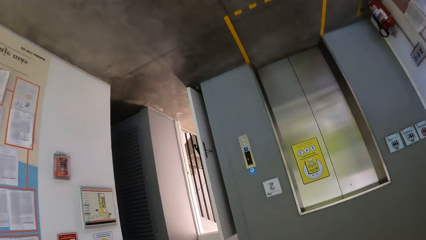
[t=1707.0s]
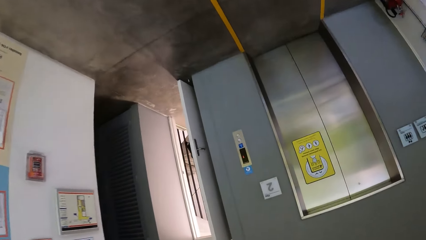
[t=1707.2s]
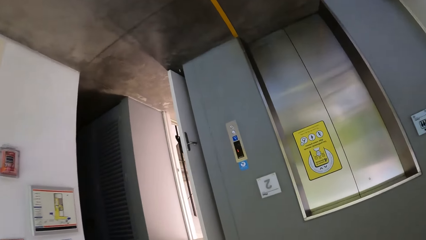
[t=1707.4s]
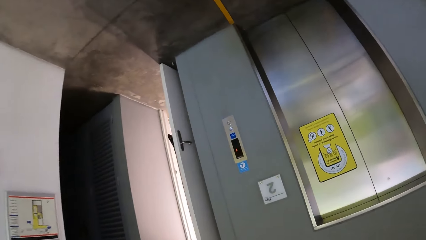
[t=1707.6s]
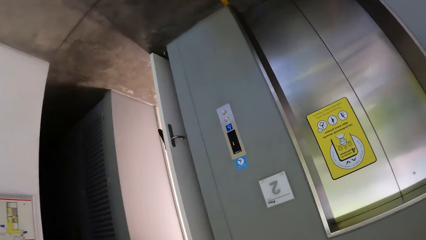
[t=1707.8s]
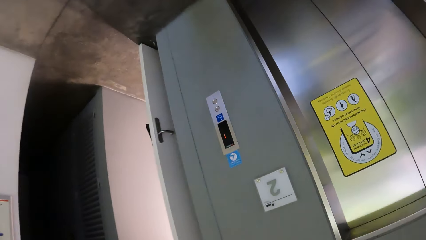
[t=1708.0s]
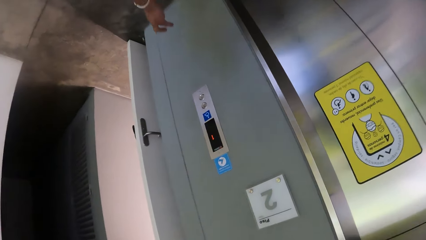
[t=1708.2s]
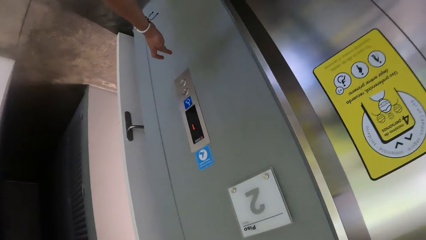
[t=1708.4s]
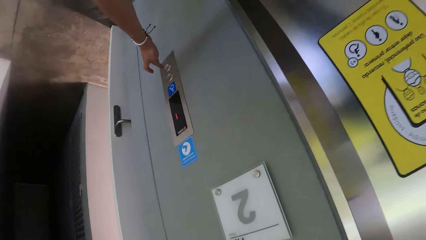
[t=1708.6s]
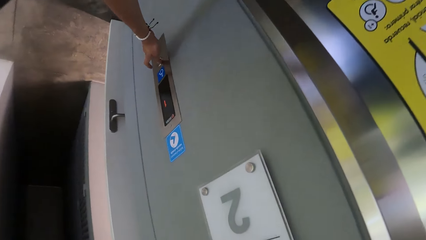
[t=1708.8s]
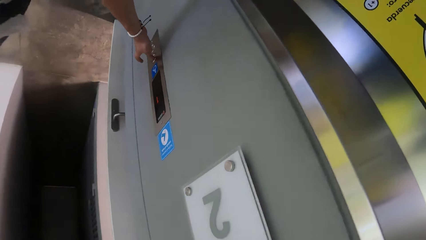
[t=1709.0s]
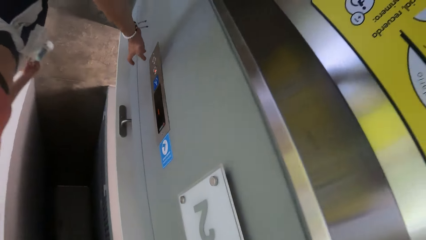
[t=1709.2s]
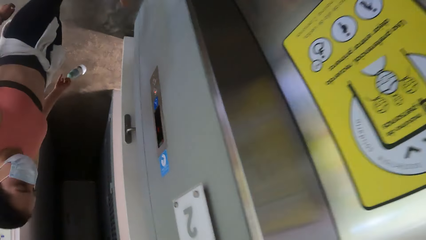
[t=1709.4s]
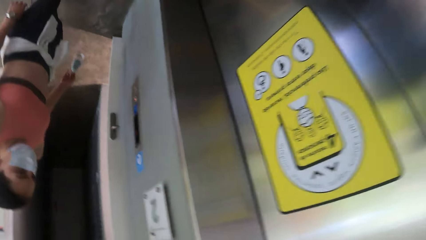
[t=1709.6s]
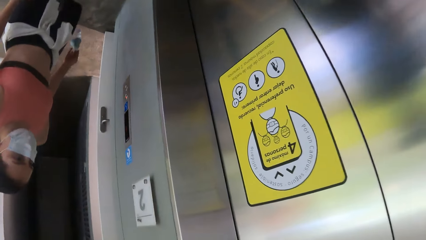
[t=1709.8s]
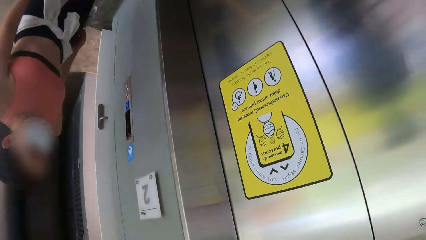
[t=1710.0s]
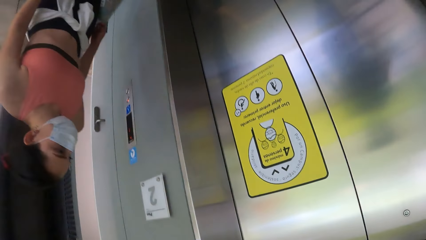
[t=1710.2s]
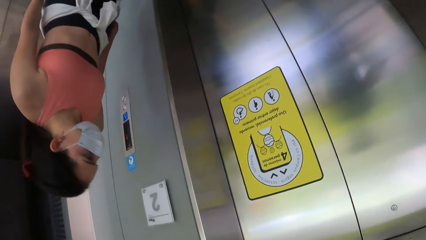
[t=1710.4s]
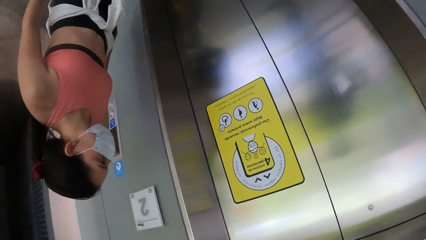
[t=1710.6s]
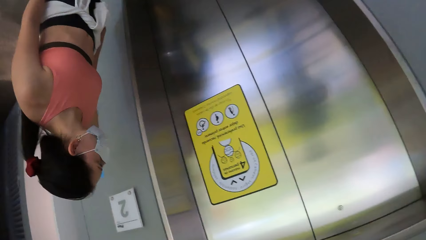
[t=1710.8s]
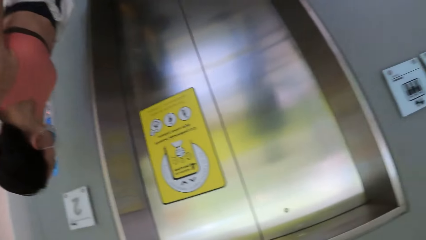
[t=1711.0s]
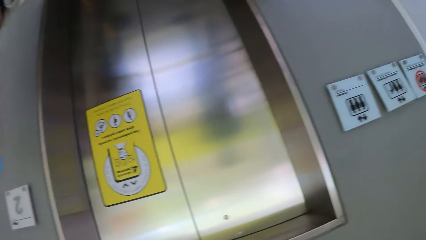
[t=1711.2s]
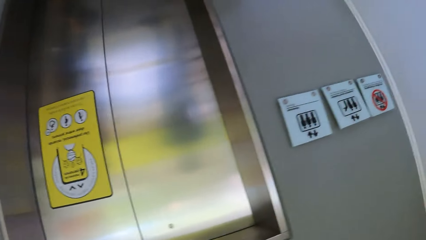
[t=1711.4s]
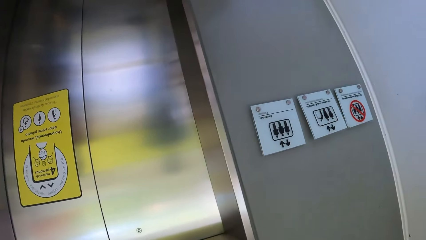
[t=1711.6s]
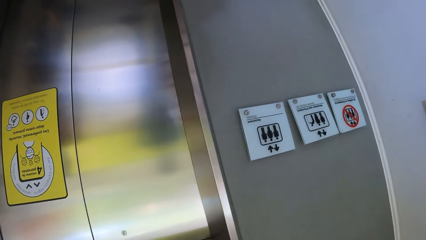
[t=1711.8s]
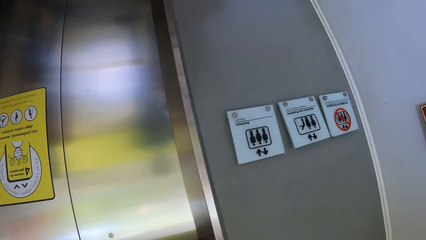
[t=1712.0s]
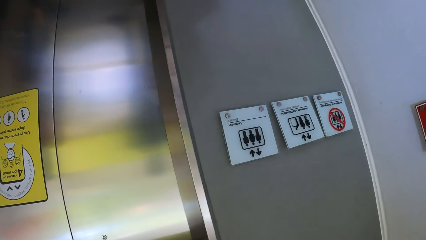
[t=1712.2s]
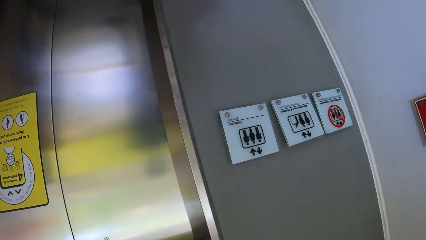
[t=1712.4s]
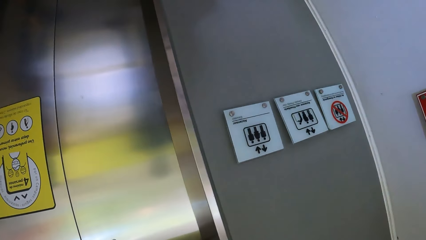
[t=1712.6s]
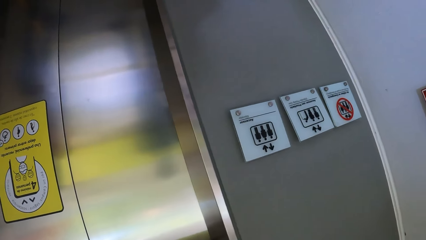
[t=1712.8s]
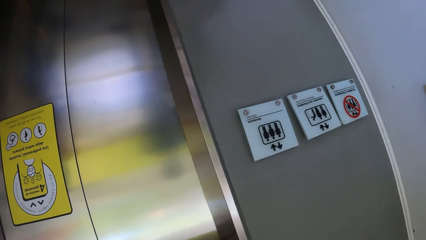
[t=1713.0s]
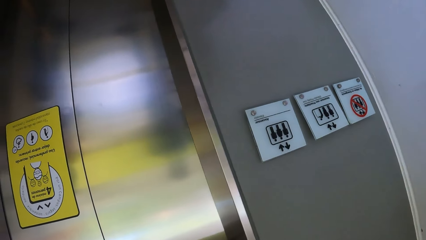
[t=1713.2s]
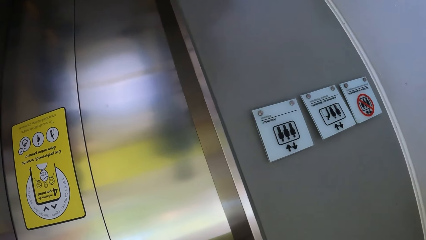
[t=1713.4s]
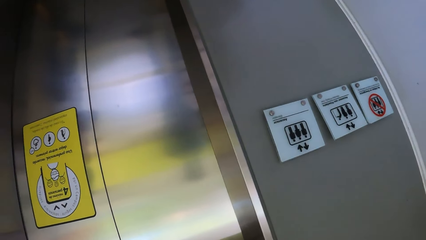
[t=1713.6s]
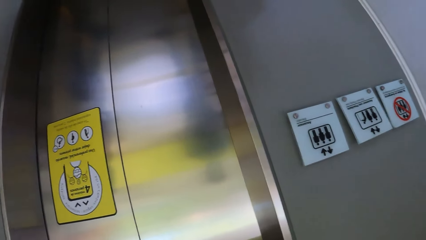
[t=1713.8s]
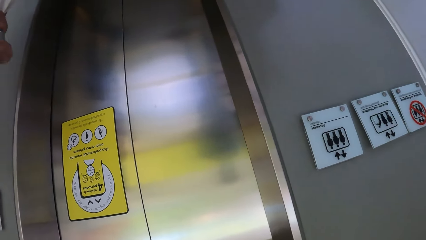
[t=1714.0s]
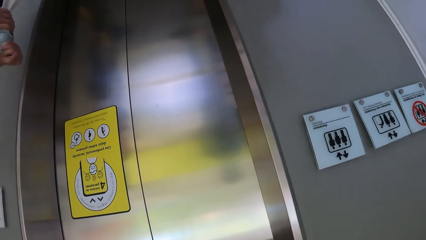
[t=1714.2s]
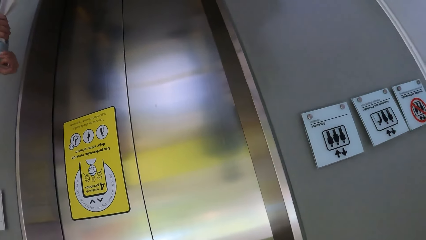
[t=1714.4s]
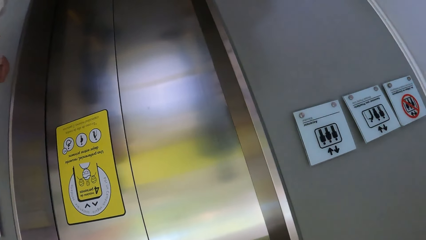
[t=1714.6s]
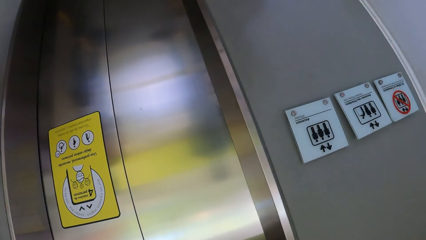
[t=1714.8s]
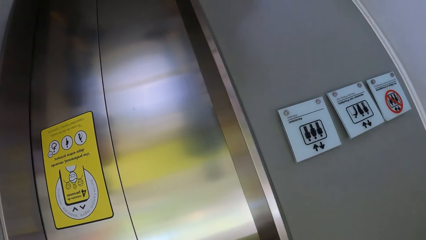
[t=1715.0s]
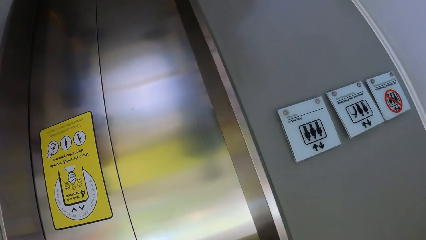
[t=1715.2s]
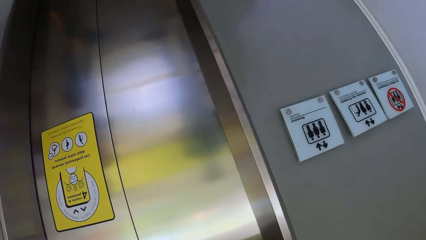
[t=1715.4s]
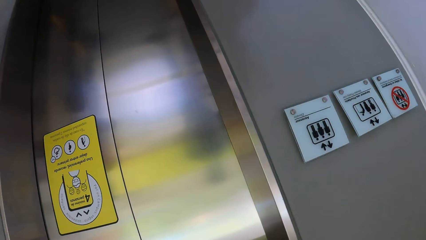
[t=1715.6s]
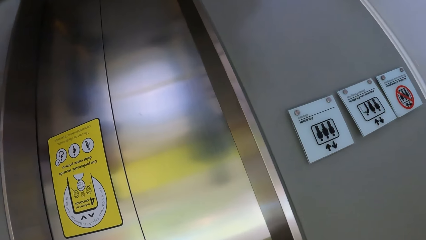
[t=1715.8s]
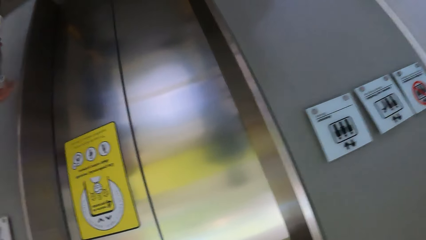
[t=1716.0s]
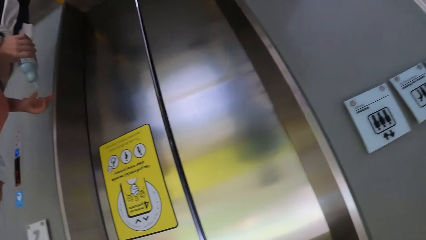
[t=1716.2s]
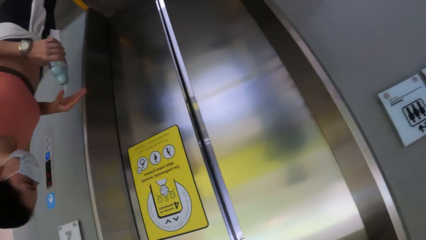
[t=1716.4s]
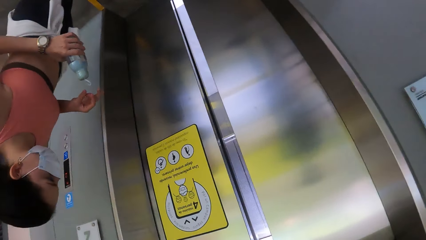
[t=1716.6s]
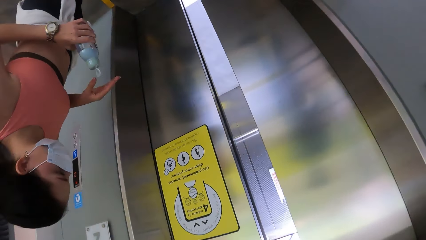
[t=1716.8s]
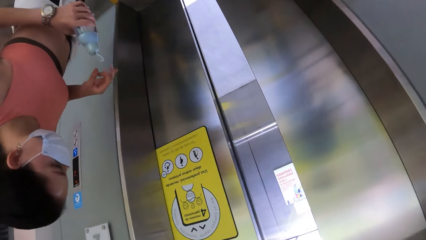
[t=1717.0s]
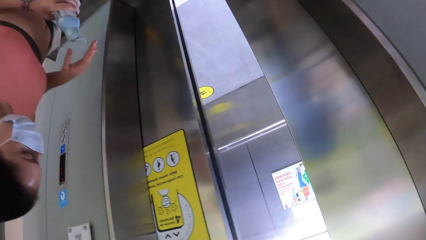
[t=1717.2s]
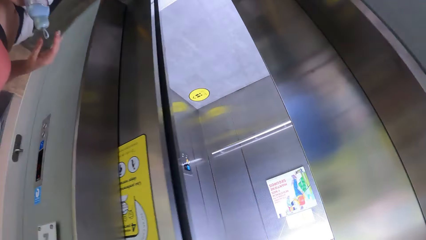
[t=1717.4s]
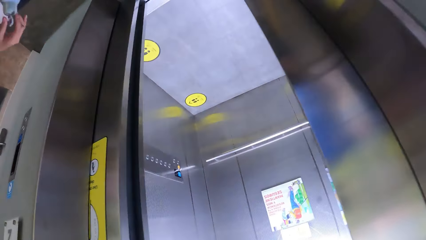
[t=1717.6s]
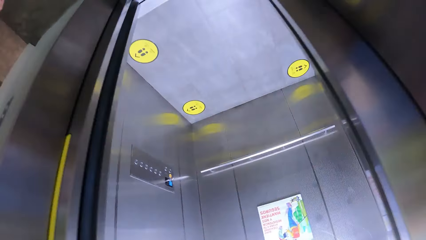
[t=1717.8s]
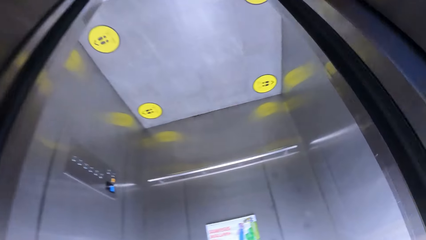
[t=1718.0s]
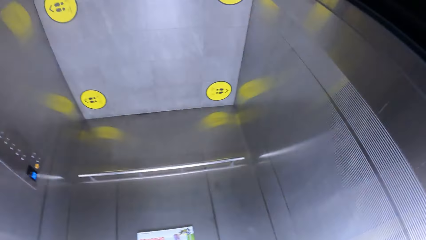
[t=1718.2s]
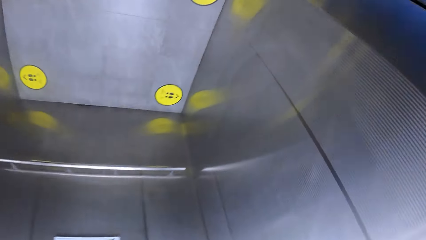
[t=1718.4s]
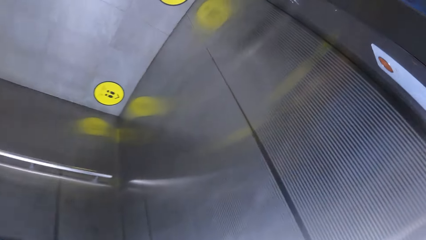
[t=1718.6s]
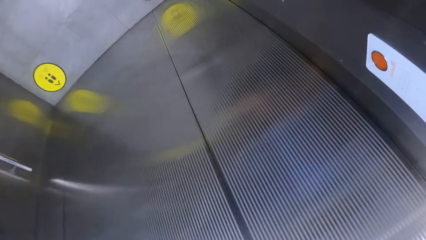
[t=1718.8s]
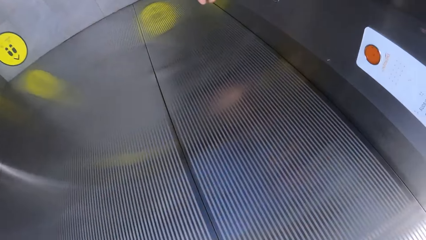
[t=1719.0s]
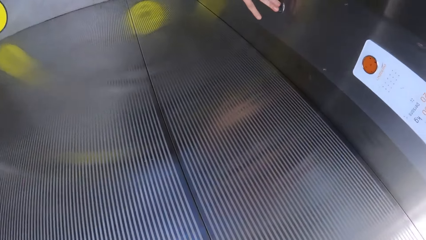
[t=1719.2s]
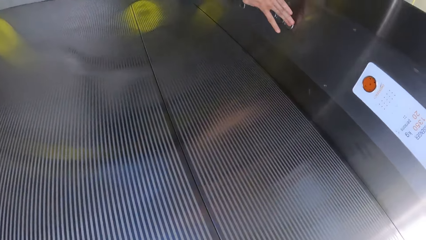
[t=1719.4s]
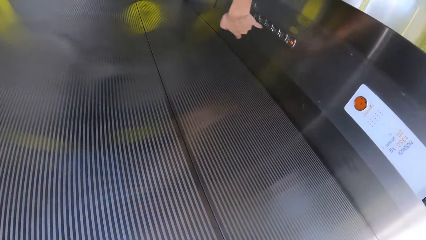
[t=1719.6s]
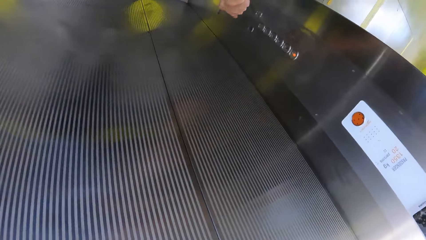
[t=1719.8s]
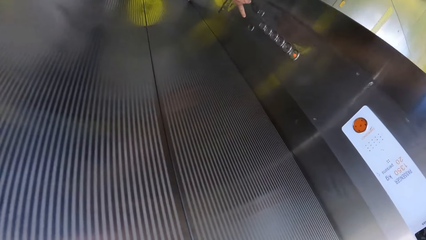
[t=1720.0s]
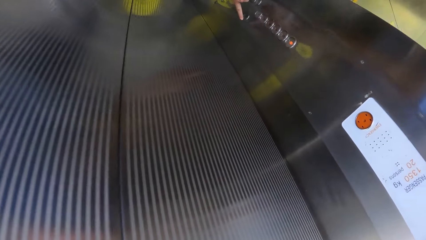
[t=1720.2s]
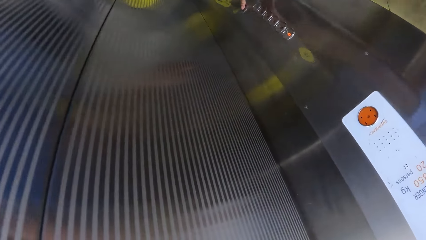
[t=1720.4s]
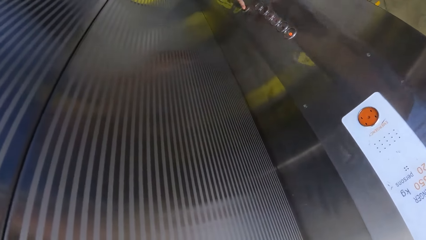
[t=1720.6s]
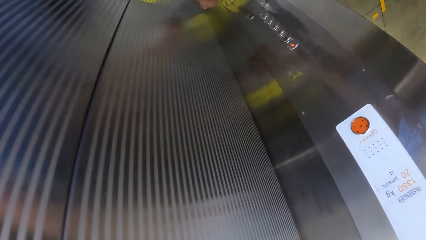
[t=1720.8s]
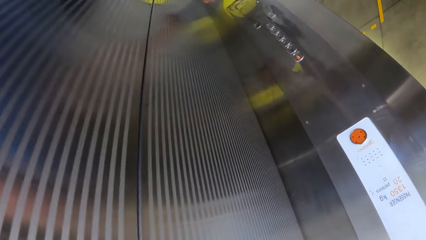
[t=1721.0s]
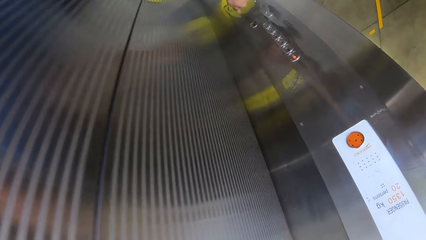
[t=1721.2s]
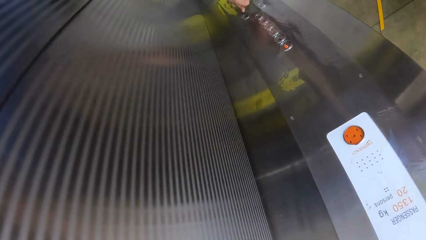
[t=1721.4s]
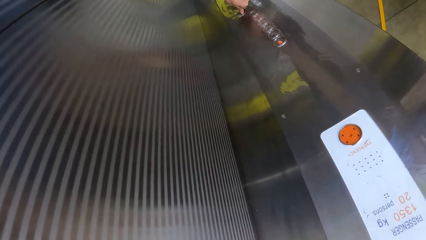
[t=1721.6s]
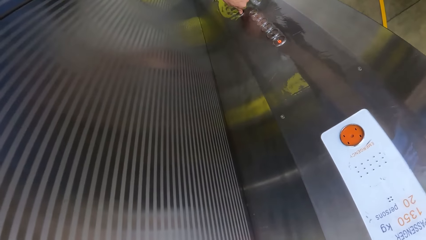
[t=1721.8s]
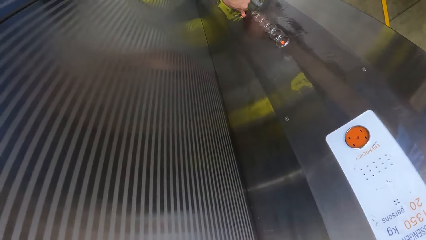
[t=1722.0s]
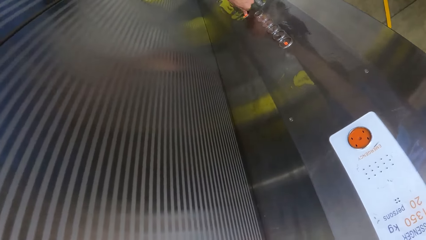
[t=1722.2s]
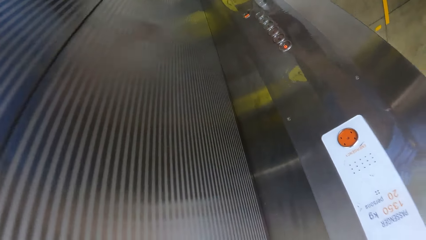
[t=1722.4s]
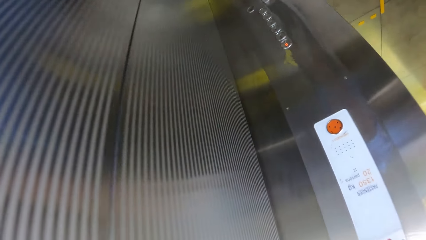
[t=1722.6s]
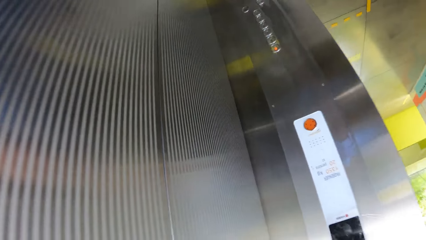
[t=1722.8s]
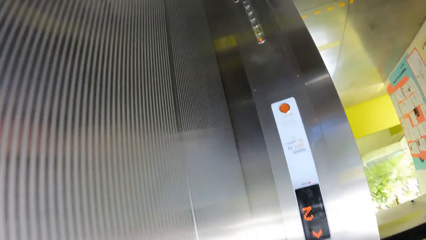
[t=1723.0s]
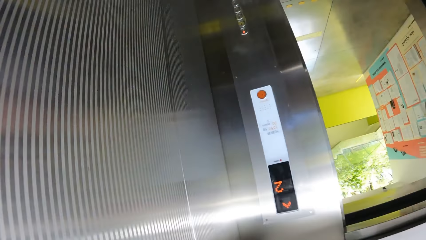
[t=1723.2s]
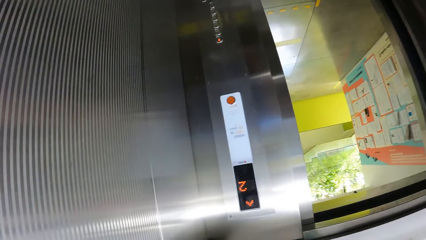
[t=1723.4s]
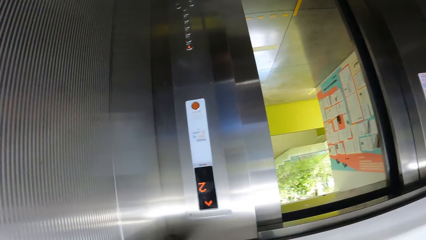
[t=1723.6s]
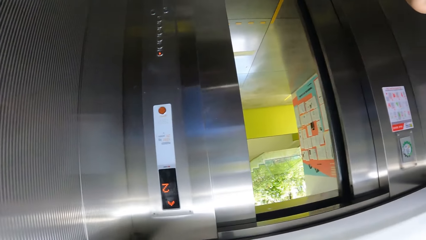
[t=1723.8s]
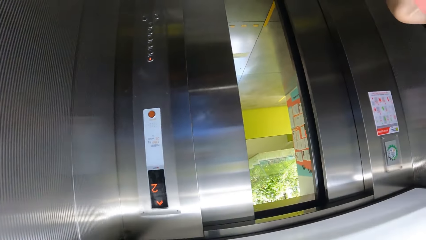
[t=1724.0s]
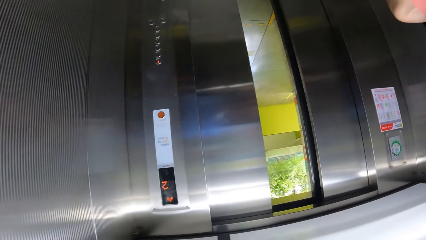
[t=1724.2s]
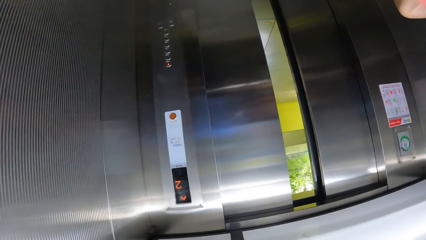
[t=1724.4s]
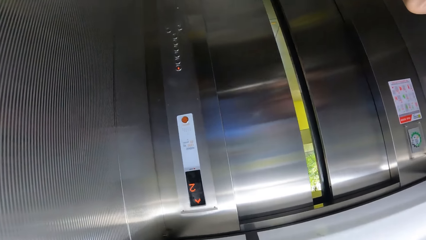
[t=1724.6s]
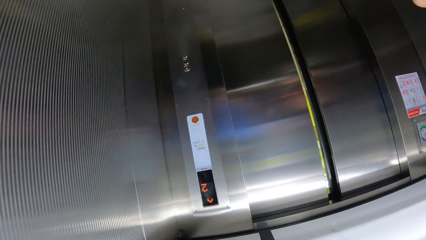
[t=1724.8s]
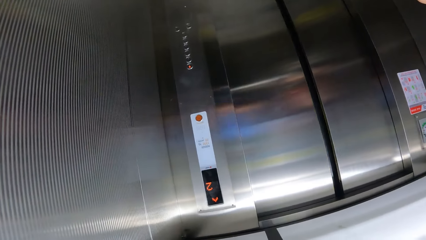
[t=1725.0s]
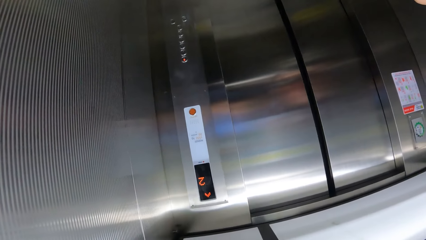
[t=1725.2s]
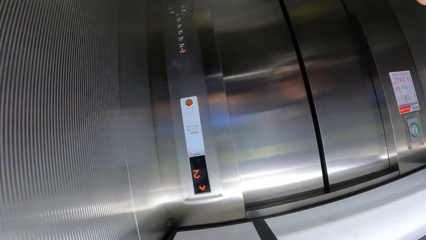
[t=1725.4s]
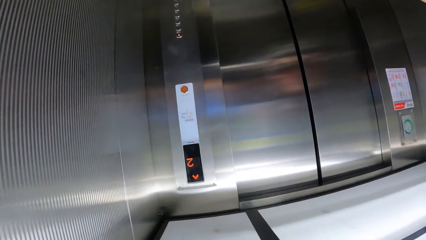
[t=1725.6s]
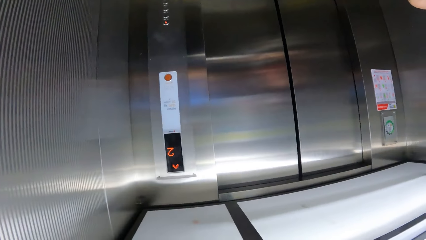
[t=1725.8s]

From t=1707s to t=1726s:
A woman opens the elevator. The camera wearer presses the lift. The woman stands. The camera wearer stands. They enter the elevator. They walk. They press the elevator.
